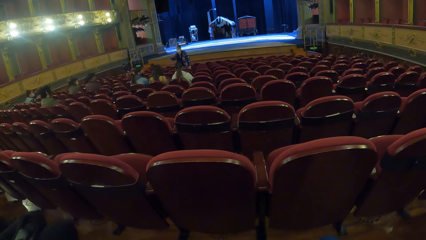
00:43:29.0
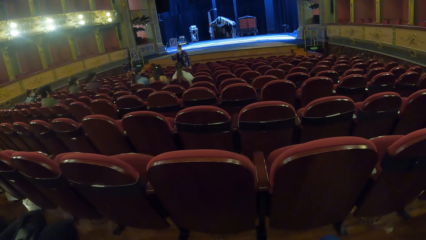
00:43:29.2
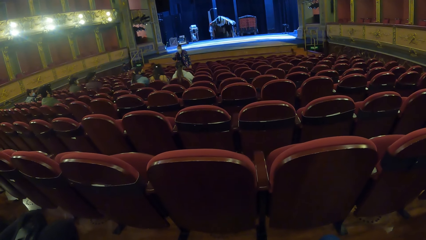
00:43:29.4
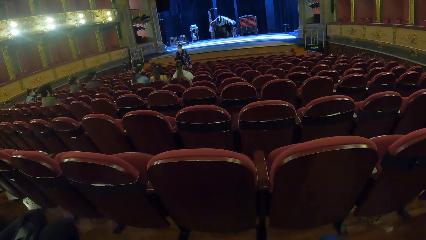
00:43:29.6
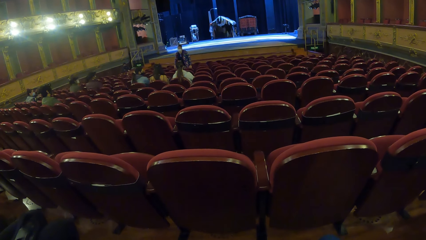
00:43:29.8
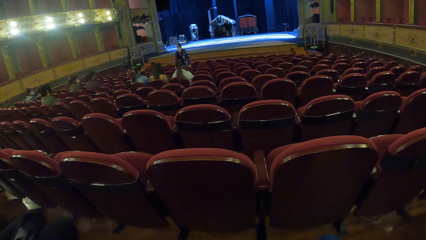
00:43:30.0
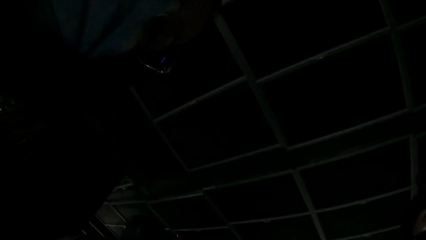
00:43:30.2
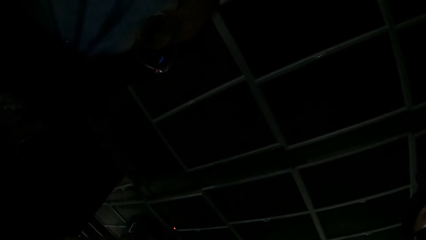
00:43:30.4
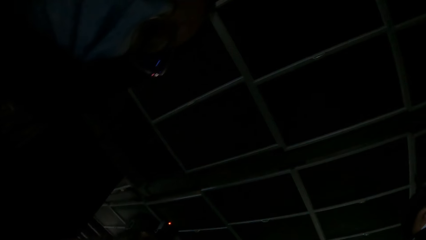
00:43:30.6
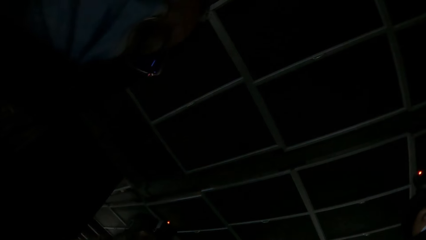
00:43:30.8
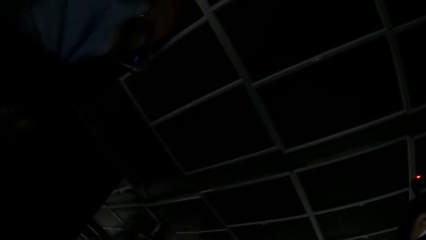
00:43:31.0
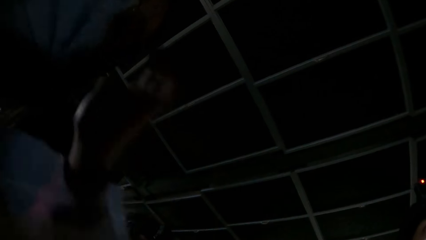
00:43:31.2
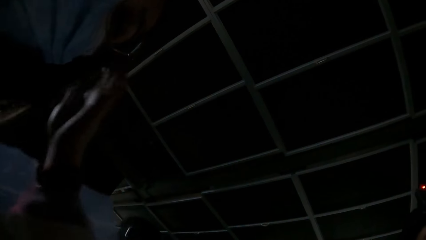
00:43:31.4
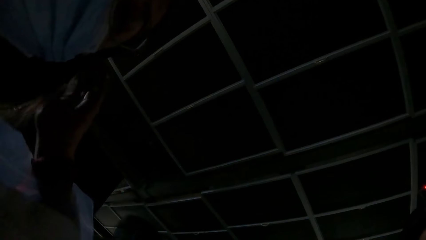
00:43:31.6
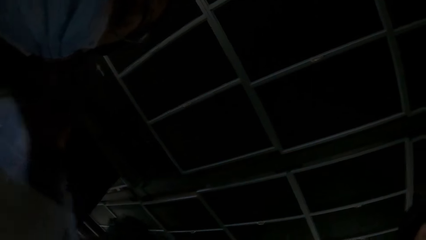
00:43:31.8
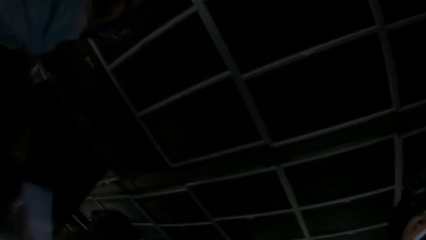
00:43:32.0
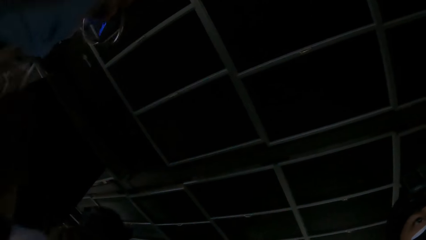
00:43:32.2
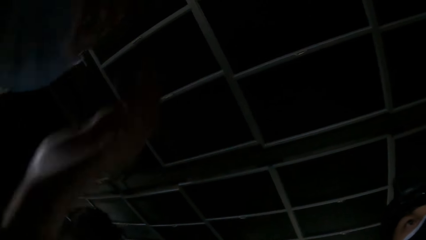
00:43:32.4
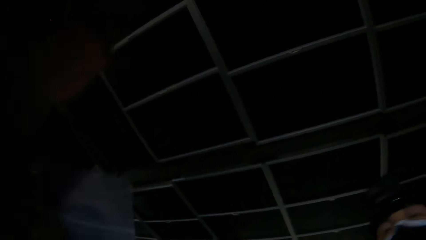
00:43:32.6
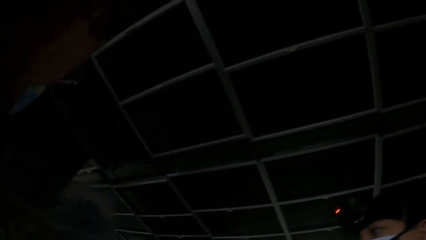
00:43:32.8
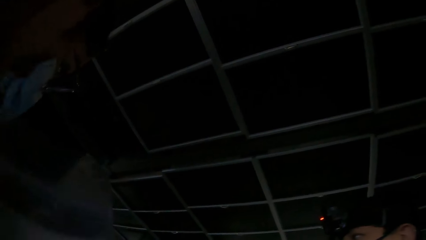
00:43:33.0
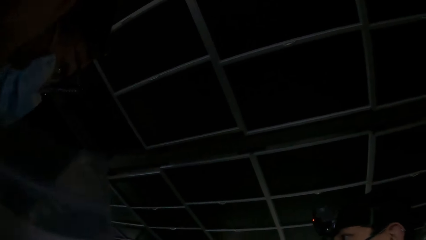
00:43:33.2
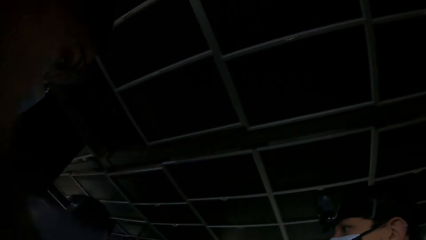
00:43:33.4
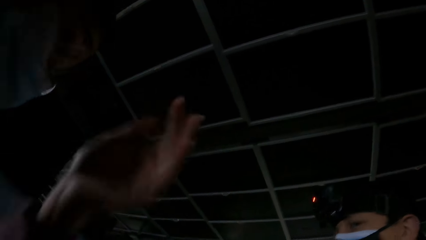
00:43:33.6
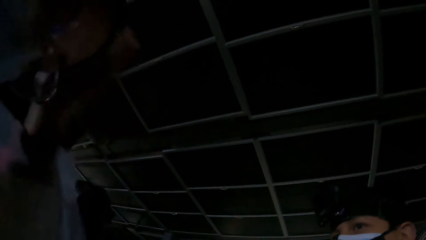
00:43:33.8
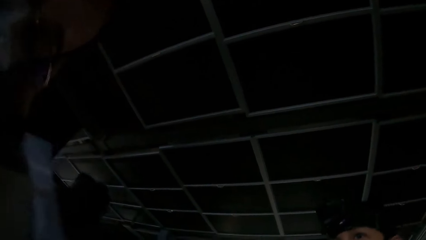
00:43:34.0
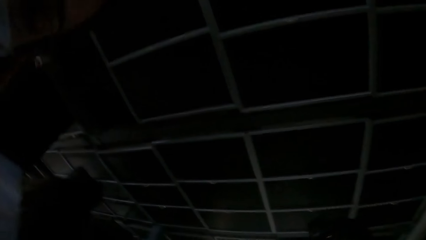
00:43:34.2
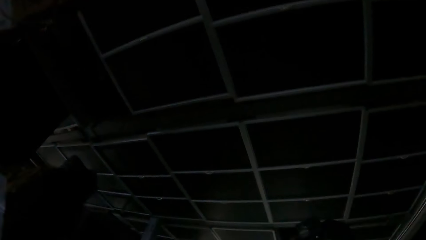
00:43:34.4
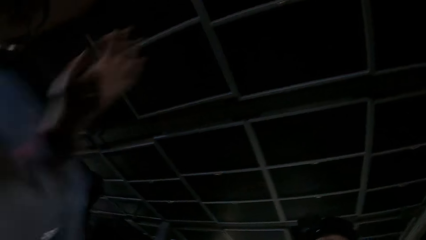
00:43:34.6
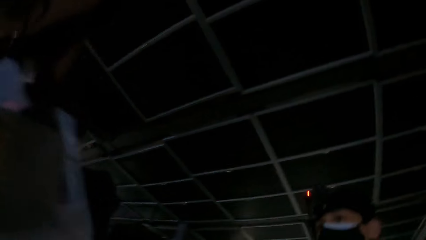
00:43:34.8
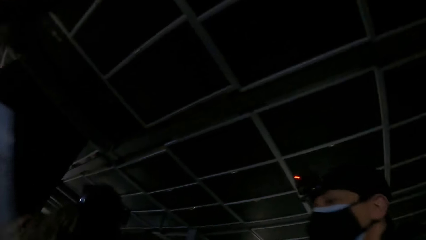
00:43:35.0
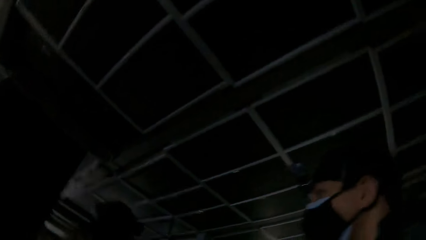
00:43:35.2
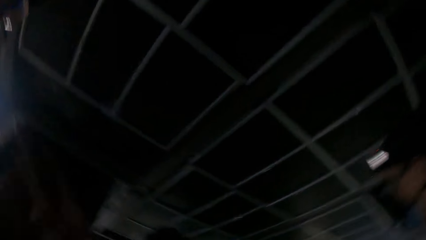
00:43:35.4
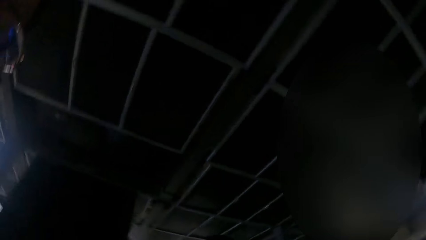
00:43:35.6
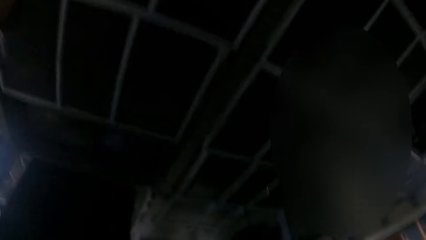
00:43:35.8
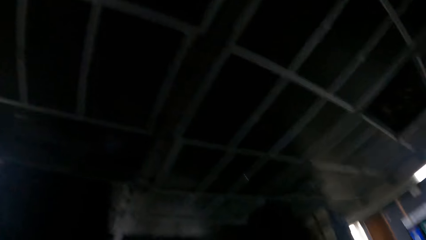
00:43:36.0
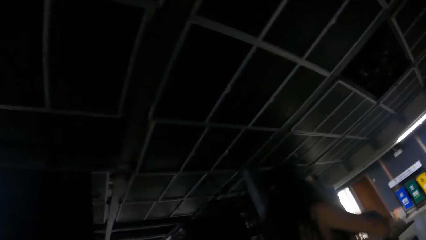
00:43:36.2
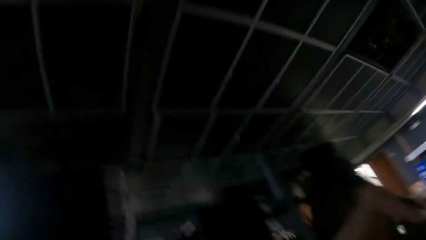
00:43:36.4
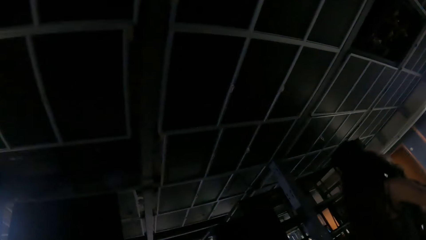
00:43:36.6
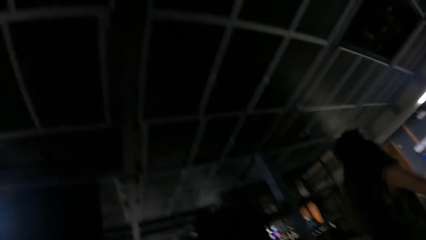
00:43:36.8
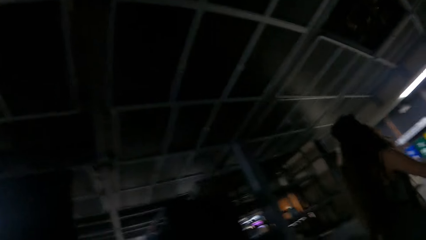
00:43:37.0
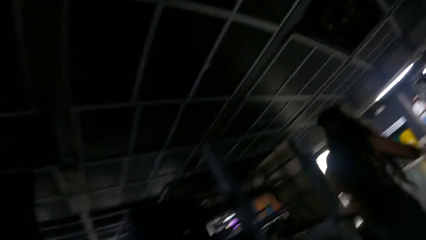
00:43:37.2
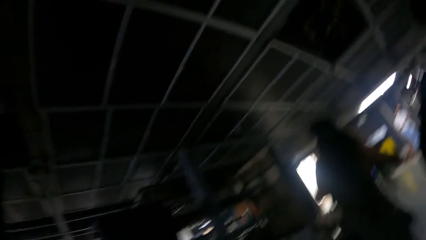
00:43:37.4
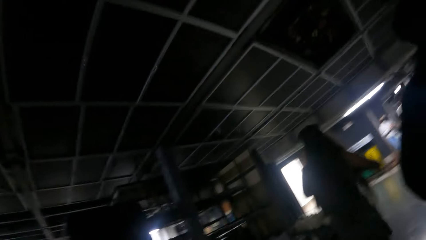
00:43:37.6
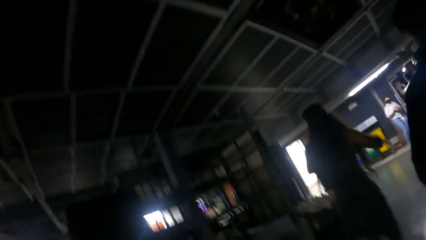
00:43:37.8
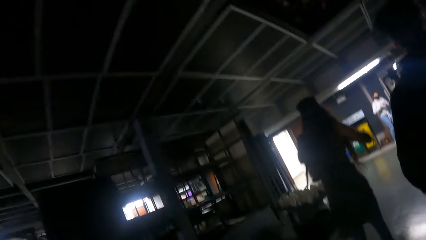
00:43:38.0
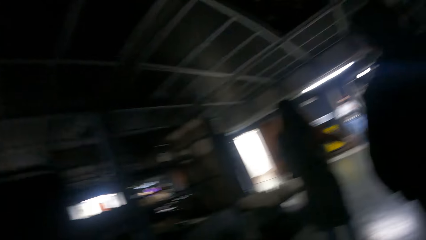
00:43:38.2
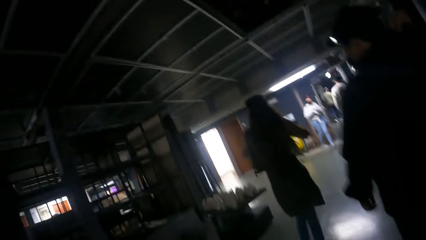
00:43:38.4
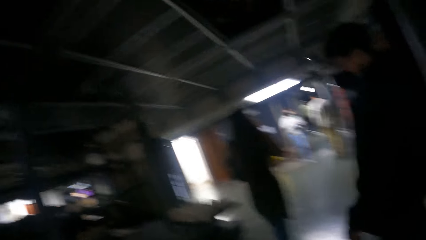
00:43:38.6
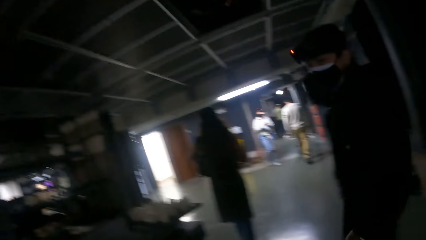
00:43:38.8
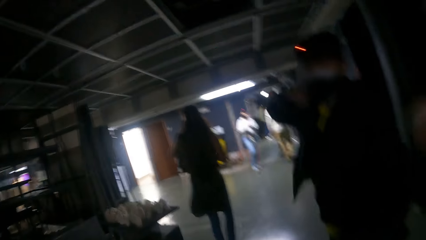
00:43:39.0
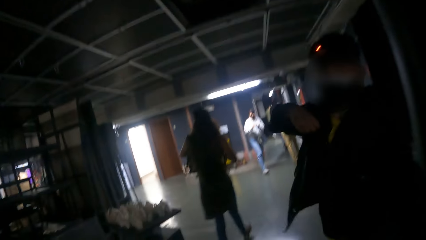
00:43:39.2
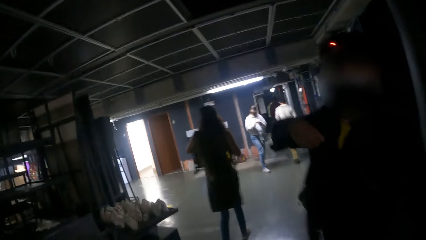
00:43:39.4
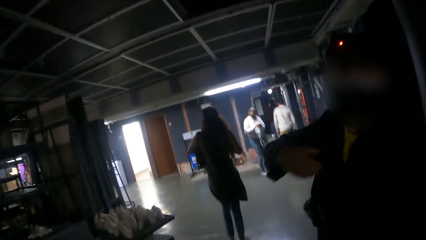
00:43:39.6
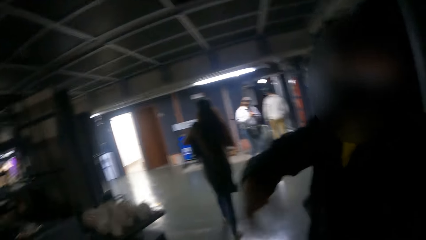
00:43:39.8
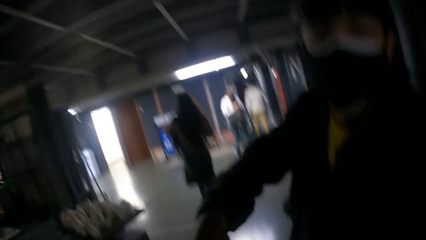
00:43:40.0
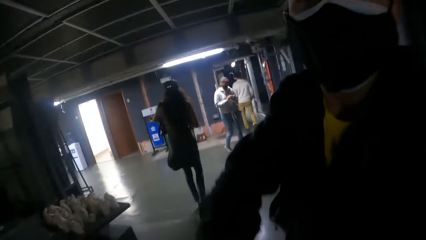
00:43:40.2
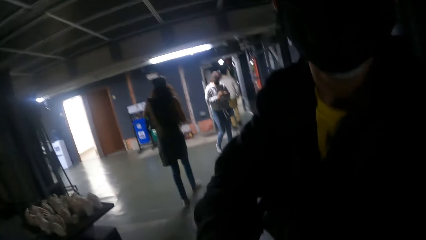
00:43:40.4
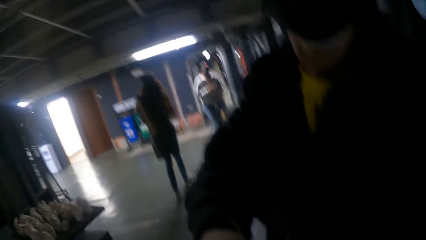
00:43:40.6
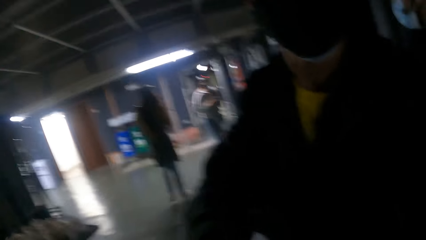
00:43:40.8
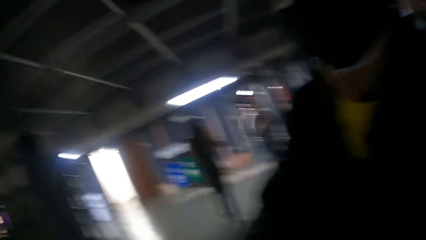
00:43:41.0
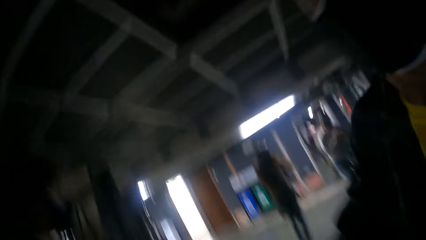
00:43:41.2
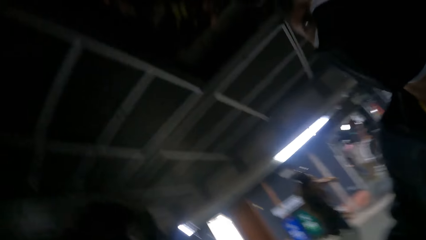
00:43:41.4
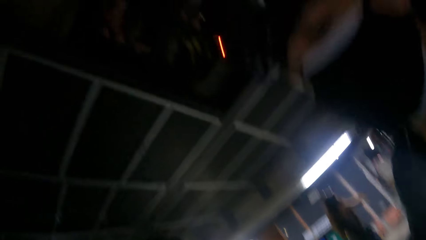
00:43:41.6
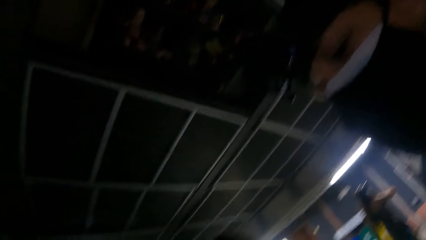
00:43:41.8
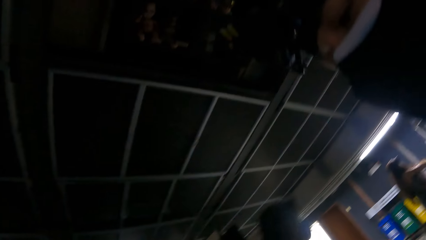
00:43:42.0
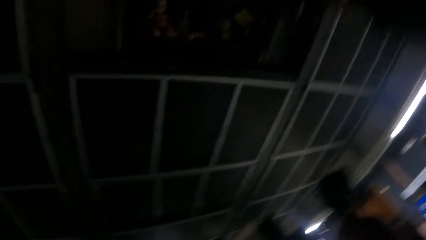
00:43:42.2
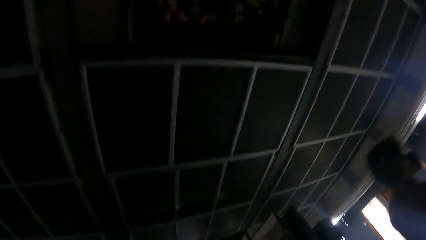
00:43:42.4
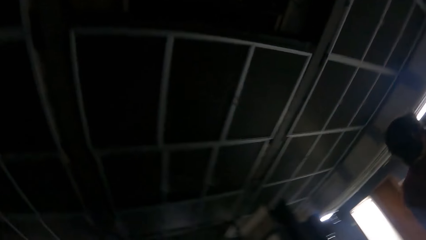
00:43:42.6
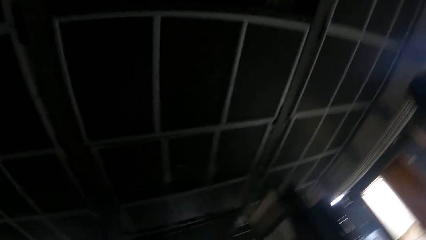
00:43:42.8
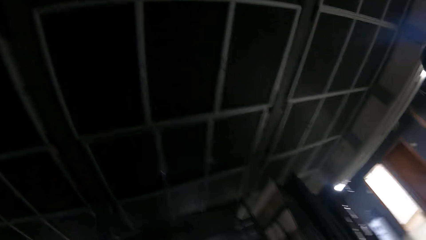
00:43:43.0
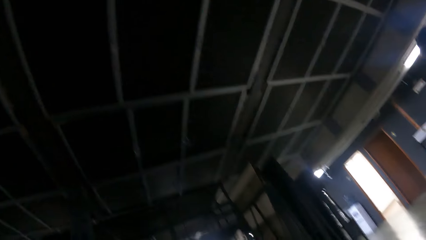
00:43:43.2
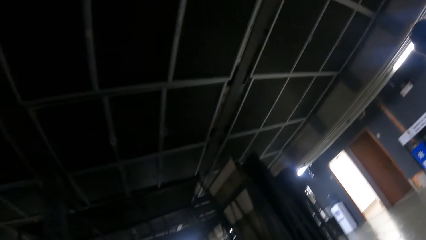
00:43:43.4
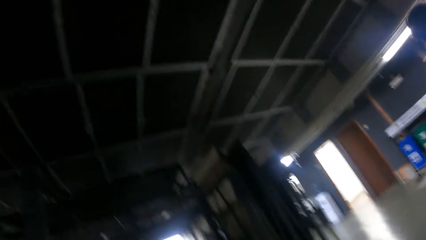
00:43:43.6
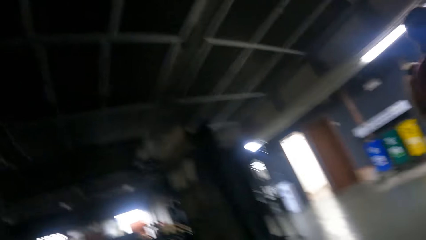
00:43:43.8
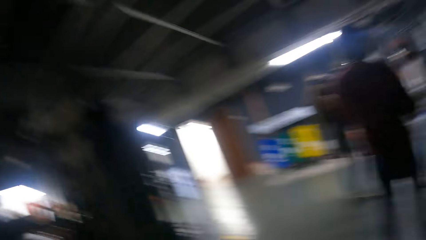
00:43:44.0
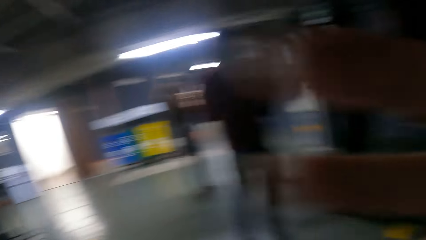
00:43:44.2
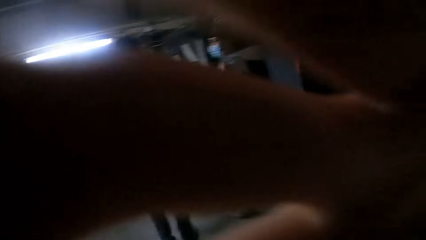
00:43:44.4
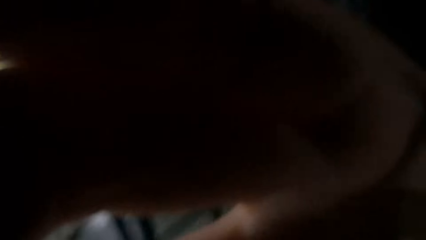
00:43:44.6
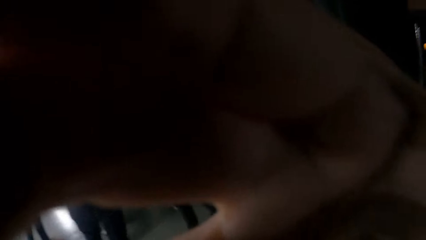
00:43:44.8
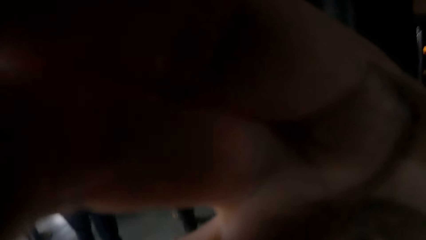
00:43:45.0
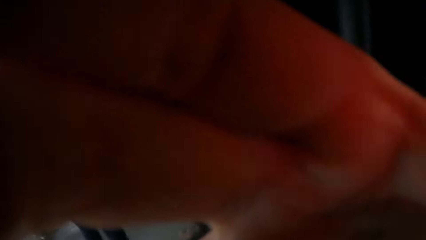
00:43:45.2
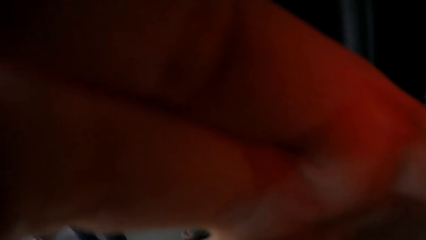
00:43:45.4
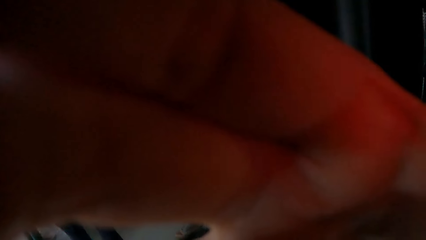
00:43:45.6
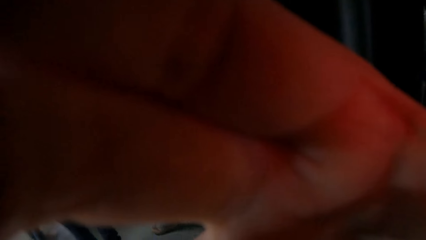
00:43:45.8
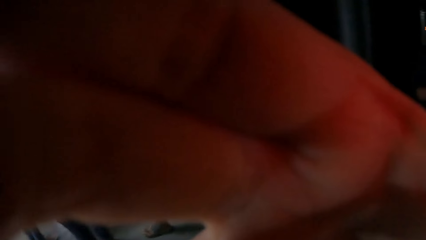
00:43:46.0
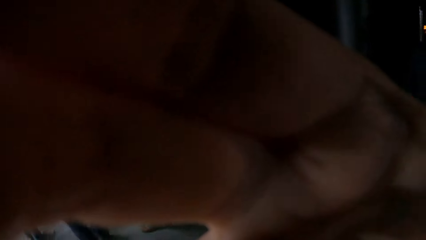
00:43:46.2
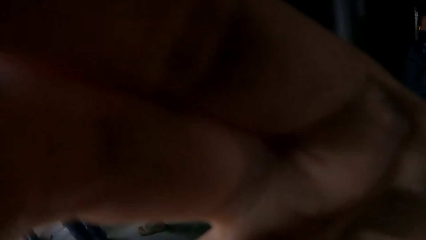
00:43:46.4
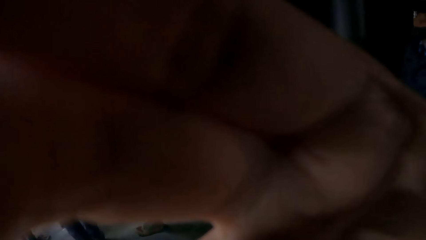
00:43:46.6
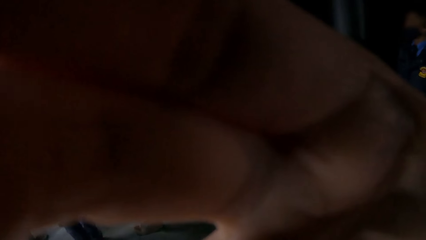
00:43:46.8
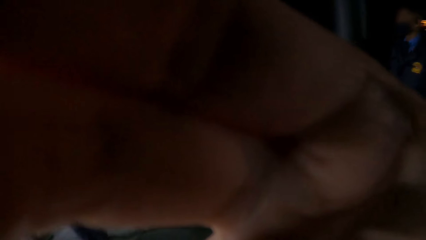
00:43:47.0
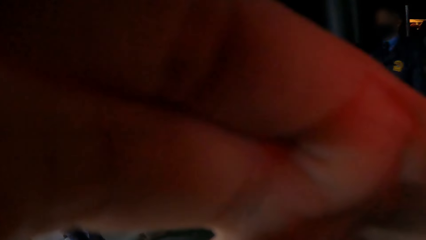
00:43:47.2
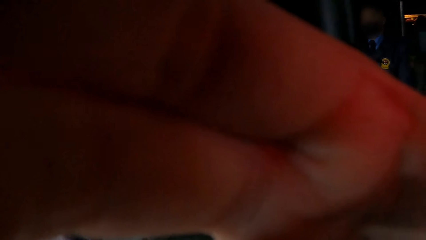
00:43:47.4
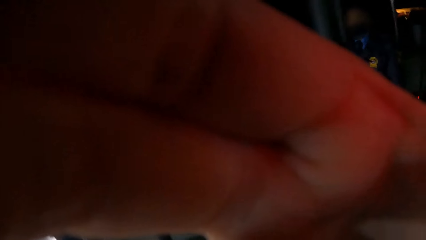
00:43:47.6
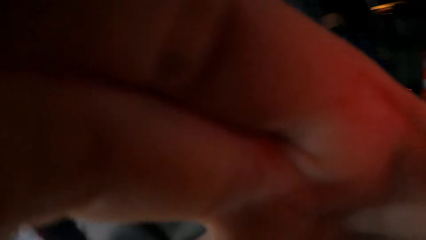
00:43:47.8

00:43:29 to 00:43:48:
The camera wearer looks at the ceiling. She adjusts her hair with her left hand. The man walks forward. The camera wearer walks forward. The man adjusts a bag strap on his shoulder with his right hand. The camera wearer adjusts the camera.
